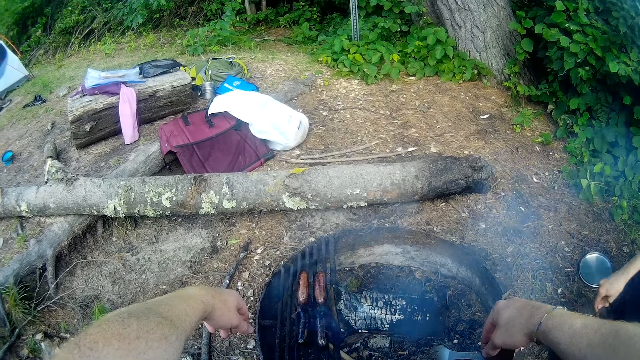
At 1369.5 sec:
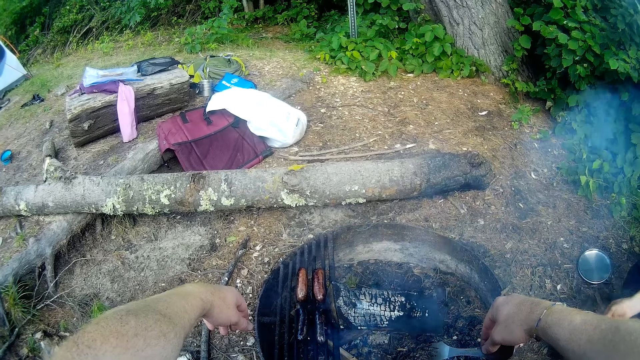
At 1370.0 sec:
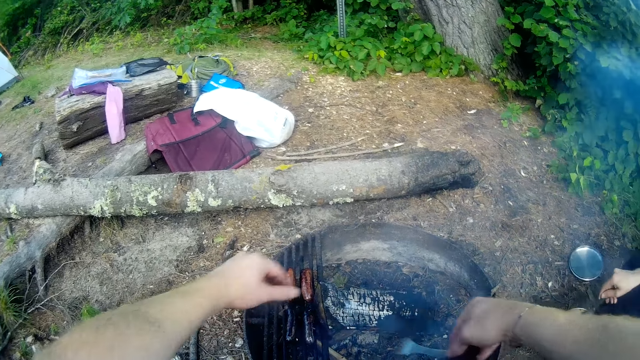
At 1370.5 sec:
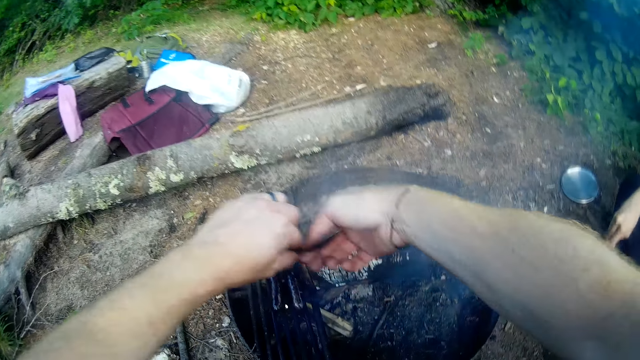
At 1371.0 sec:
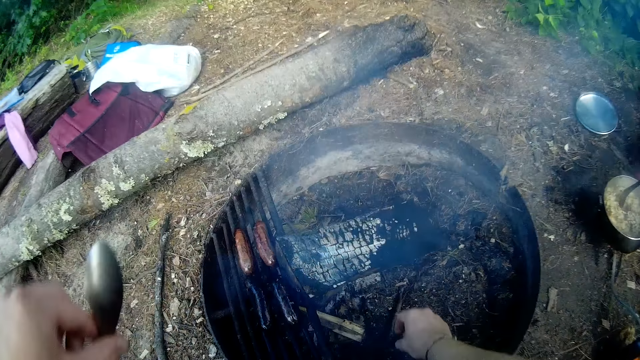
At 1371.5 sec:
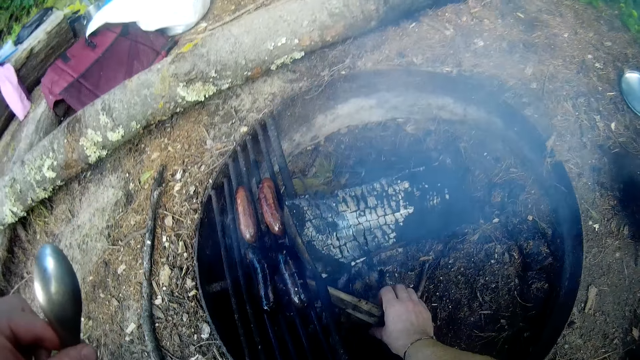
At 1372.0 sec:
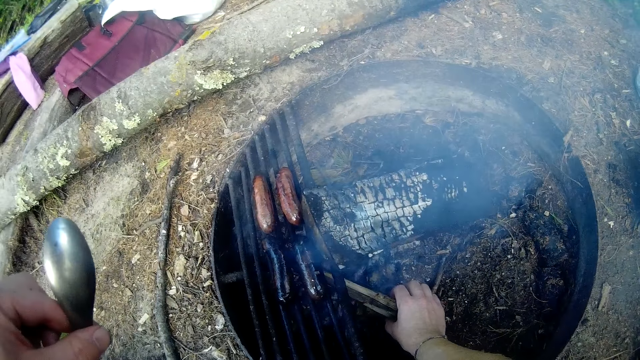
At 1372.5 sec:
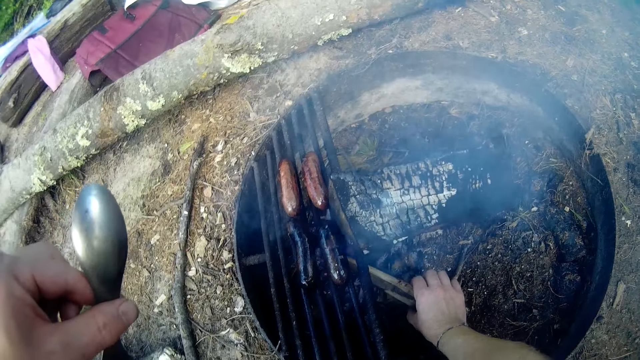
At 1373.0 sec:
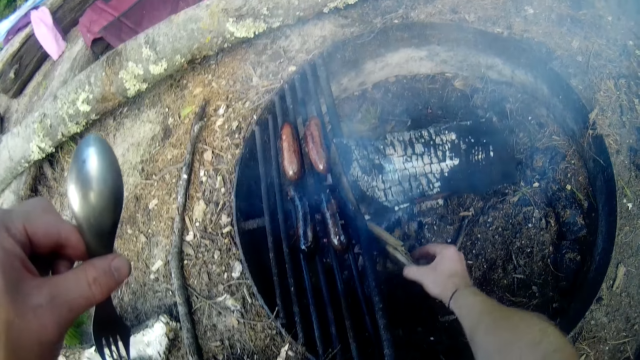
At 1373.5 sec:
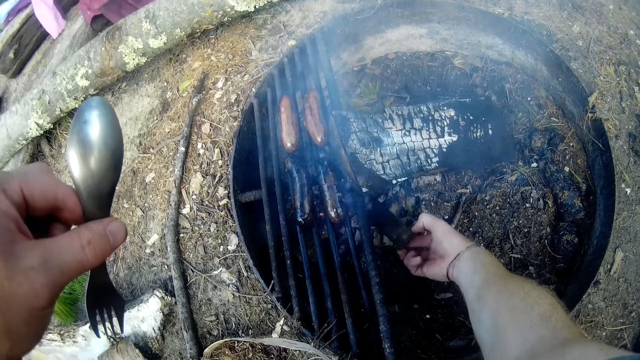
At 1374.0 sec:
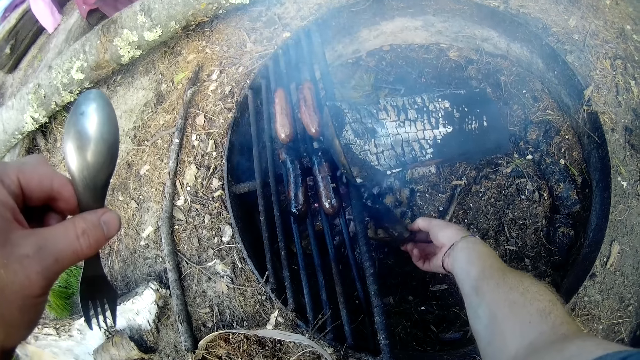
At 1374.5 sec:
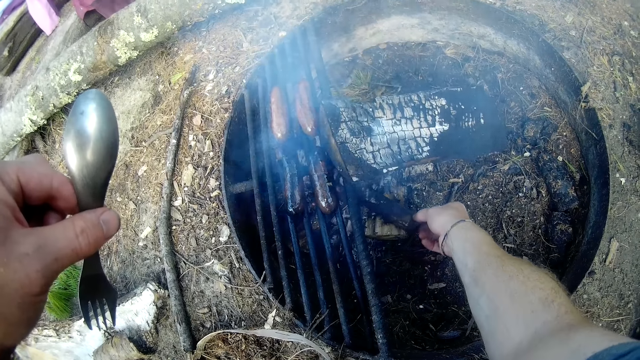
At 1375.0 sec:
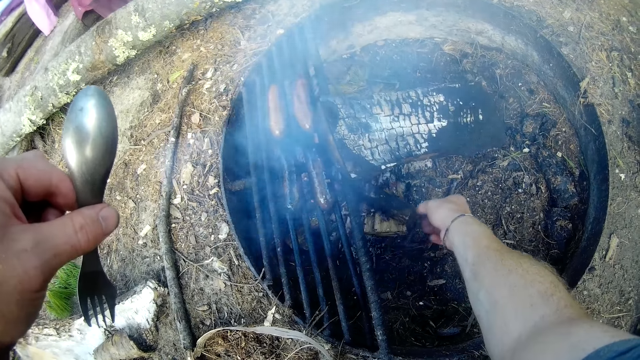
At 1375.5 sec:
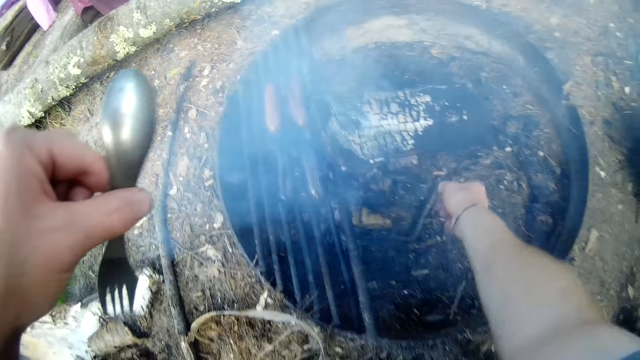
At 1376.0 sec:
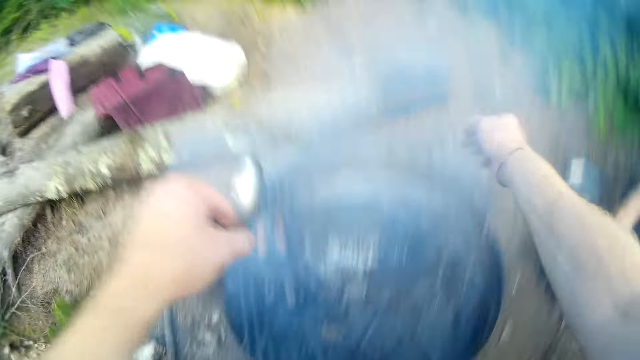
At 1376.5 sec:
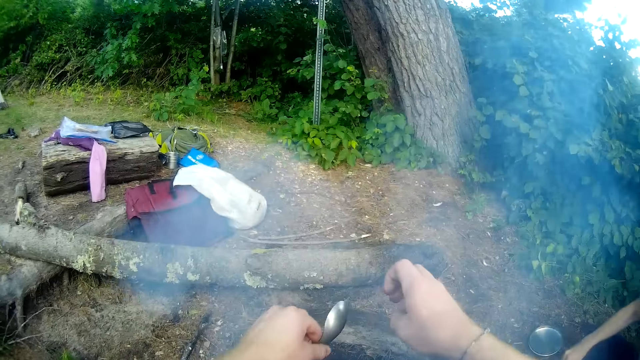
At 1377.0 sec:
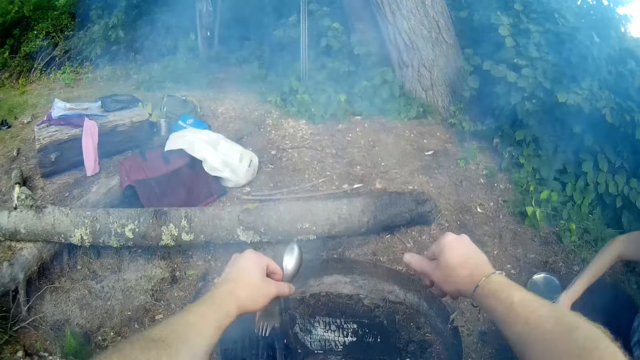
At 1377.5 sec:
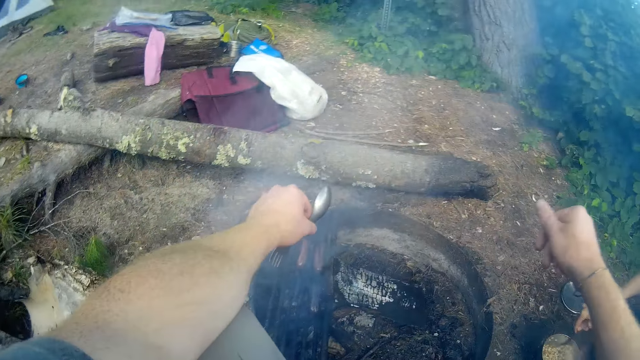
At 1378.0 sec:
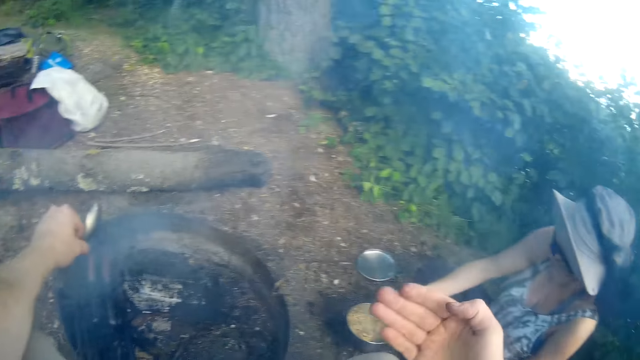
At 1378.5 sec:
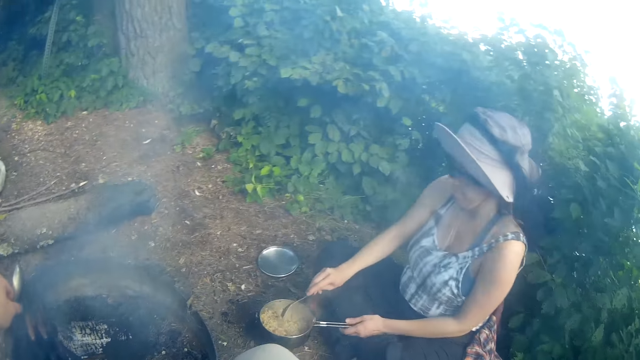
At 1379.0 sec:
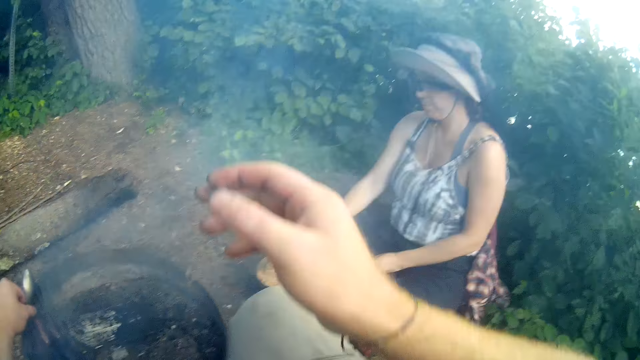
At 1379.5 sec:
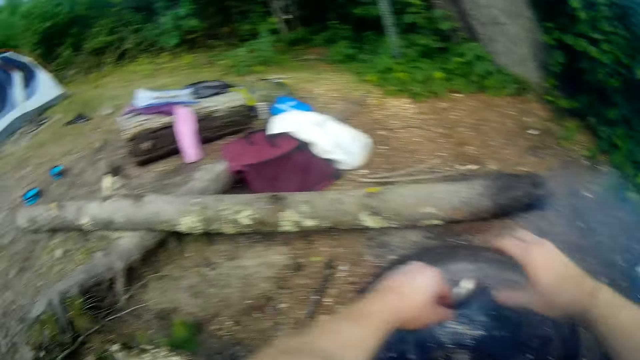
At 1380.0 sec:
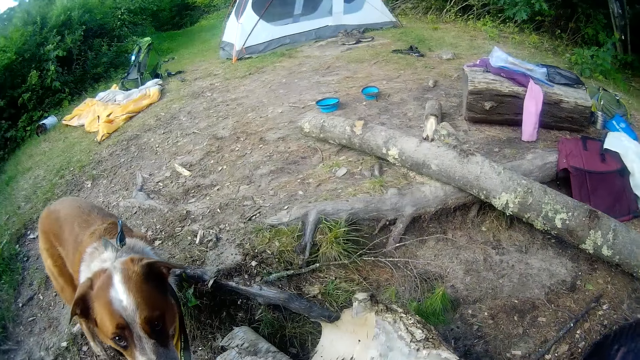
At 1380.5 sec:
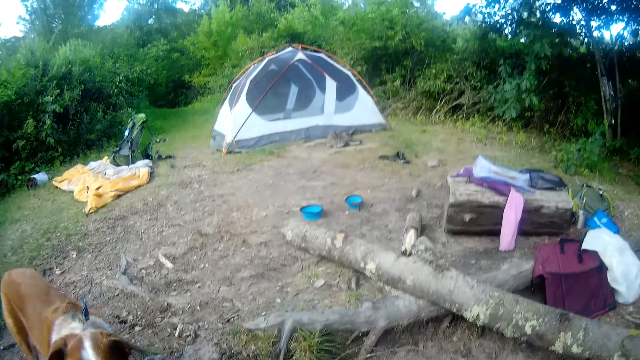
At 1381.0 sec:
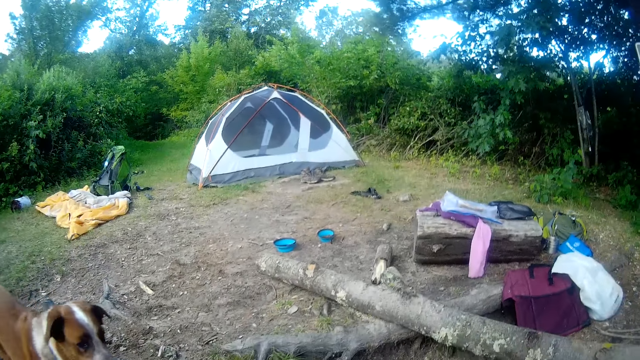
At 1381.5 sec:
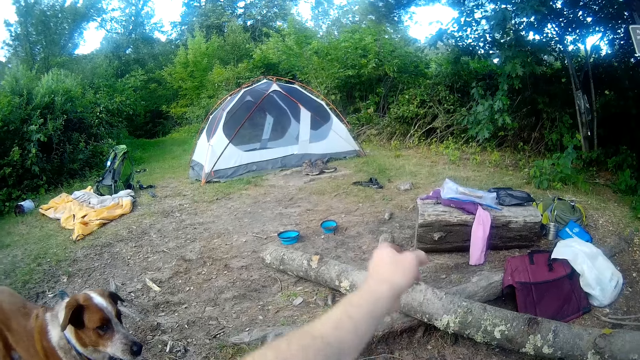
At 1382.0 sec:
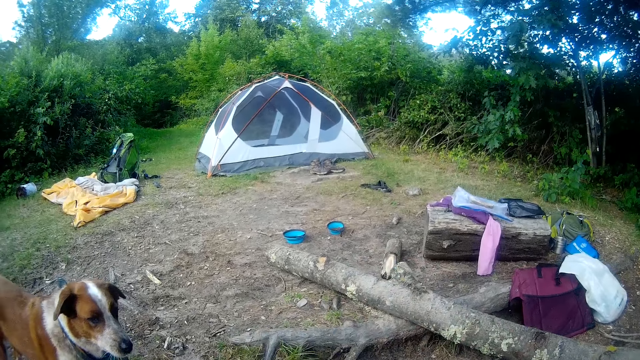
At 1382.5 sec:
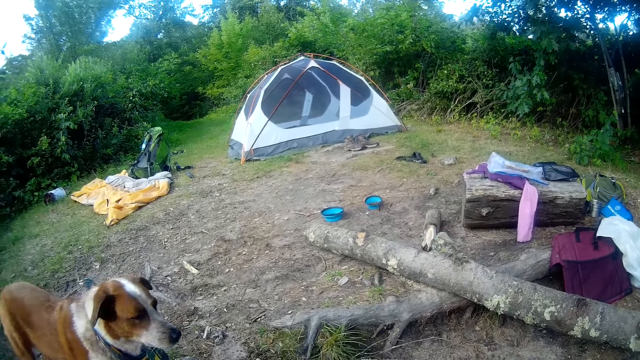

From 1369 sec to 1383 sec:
The camera wearer moves a spork to his left hand. He turns a piece of firewood. He looks around the camping site. A person stares at the cooking. The camera wearer looks around the campsite and interacts with a dog.

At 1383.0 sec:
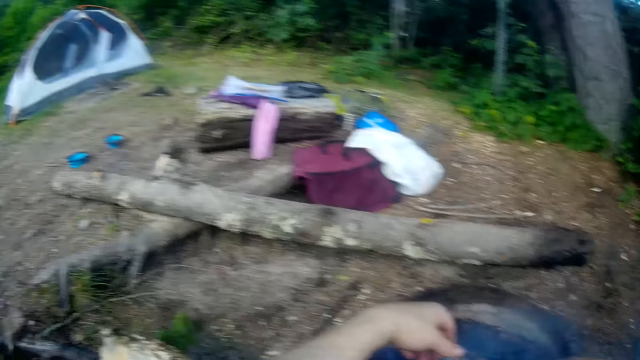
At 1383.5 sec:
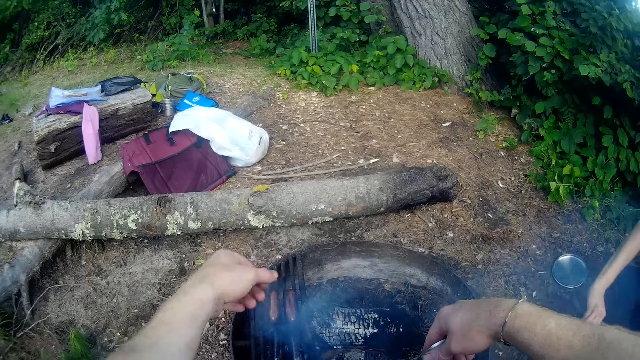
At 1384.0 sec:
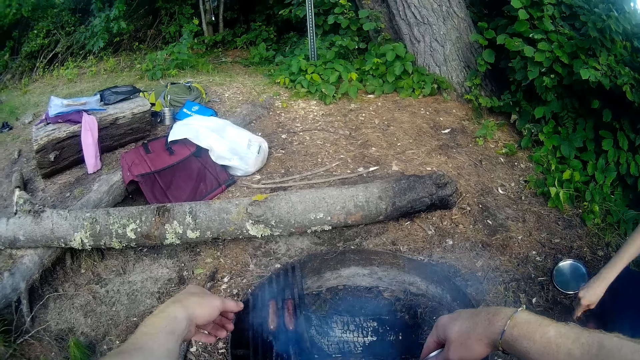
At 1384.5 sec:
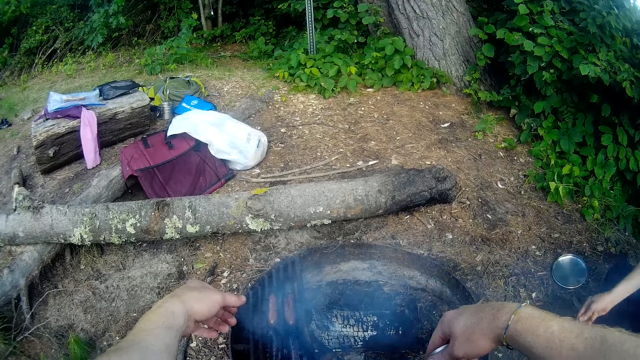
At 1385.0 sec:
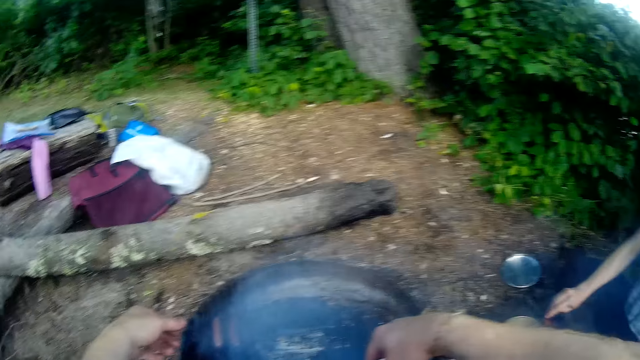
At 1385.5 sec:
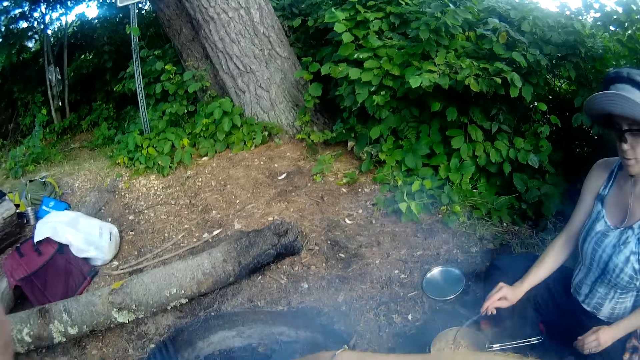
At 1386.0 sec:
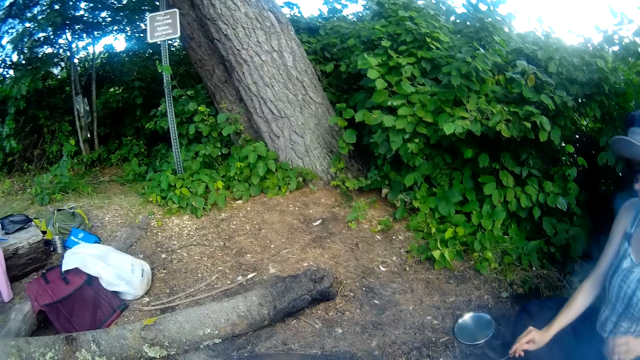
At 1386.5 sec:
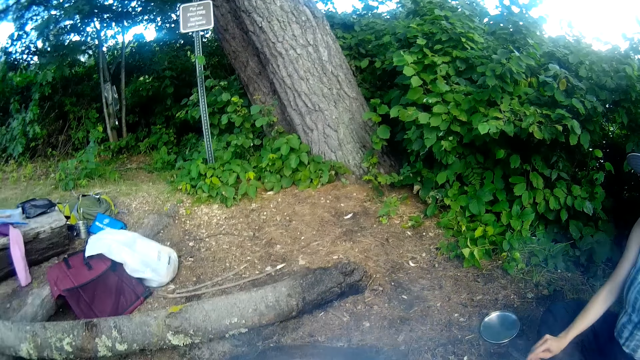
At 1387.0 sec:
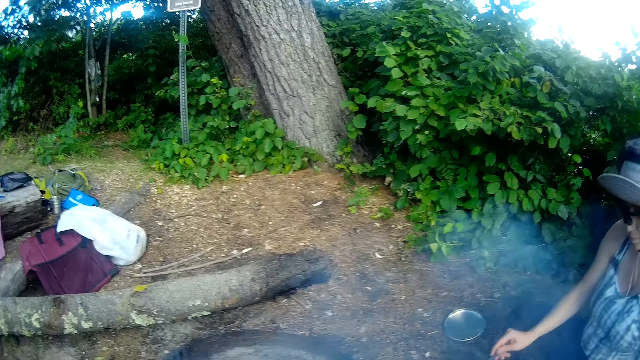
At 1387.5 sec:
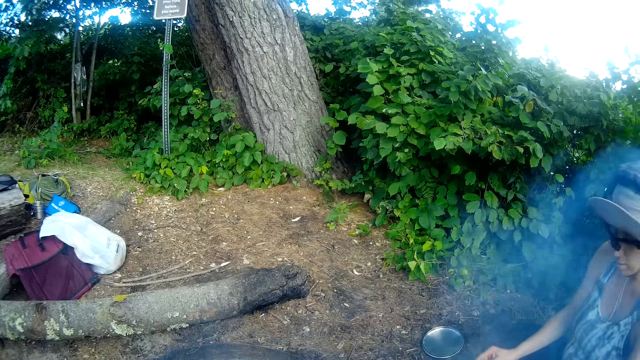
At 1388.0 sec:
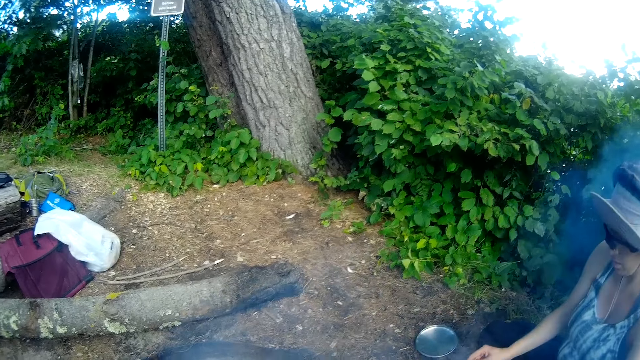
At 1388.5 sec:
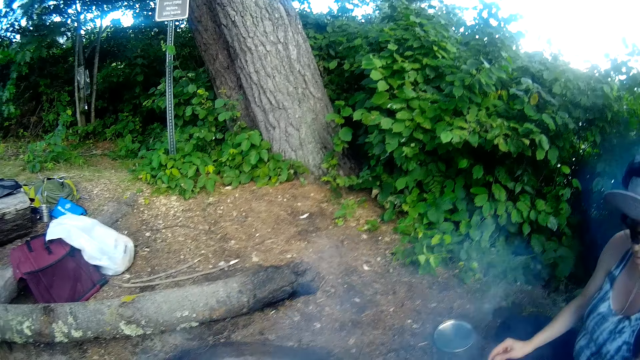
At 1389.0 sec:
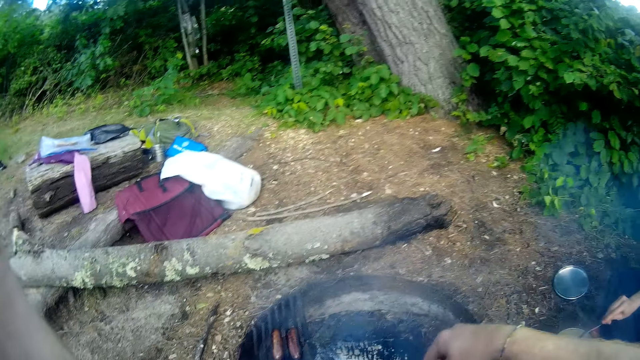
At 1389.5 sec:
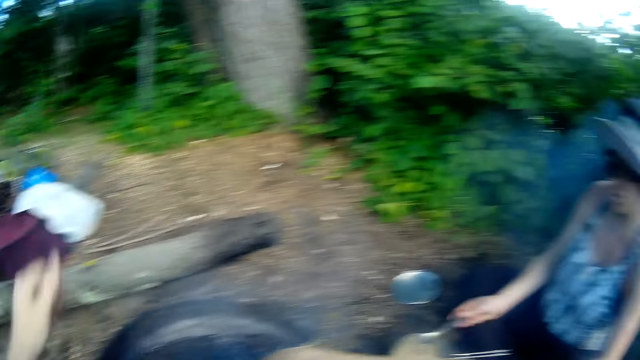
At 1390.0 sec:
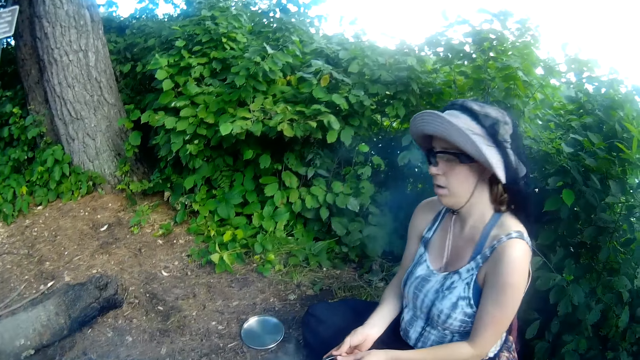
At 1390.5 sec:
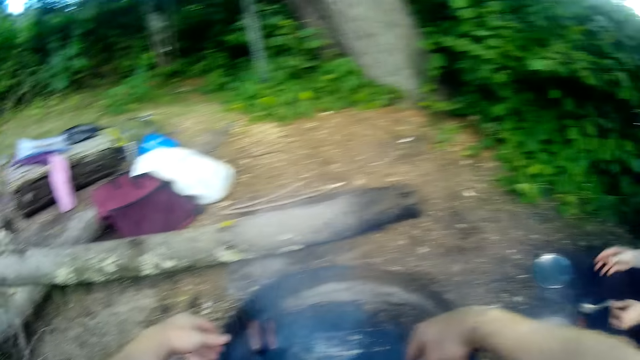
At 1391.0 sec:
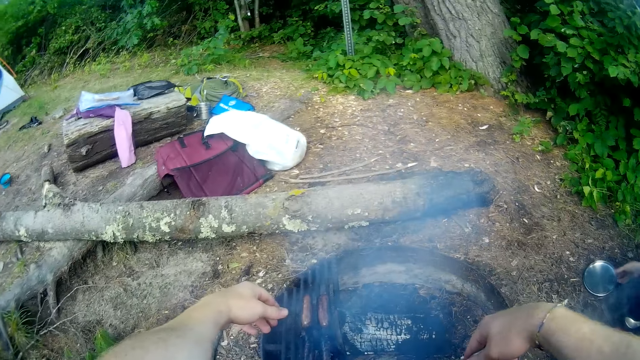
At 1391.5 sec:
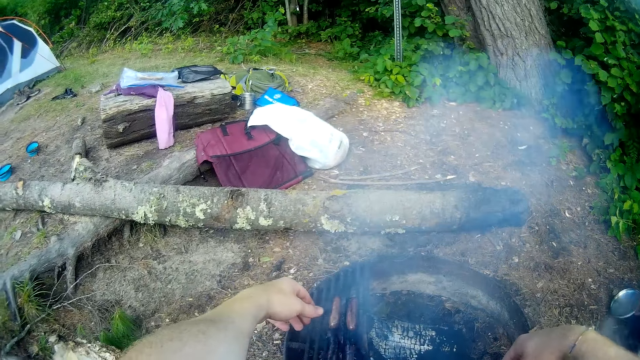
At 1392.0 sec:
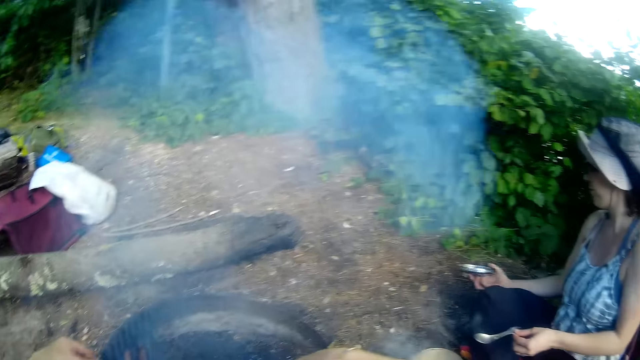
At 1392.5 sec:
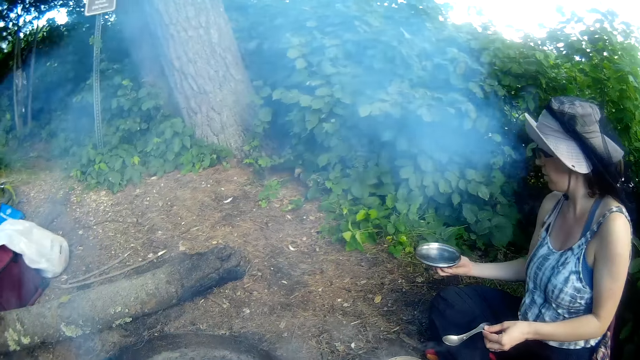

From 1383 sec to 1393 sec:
The woman stirs something. The camera wearer looks around the campsite and interacts with the woman. The woman picks a pot cover from the ground.
